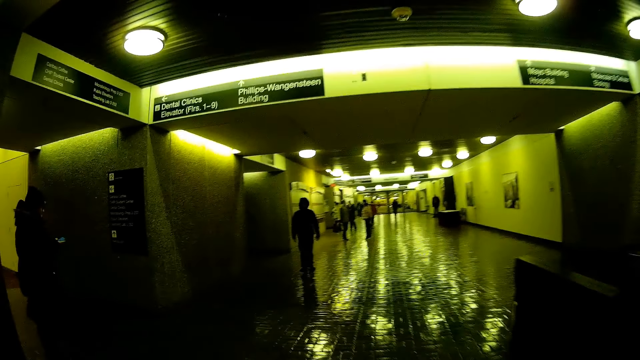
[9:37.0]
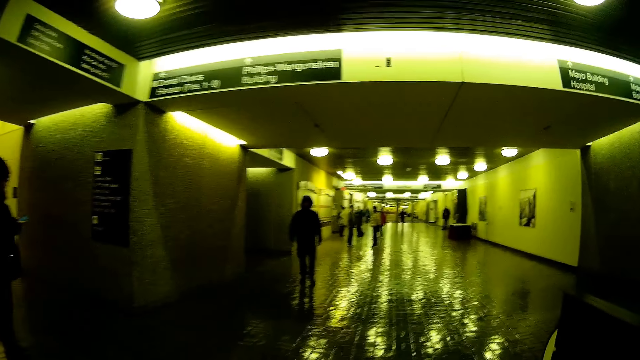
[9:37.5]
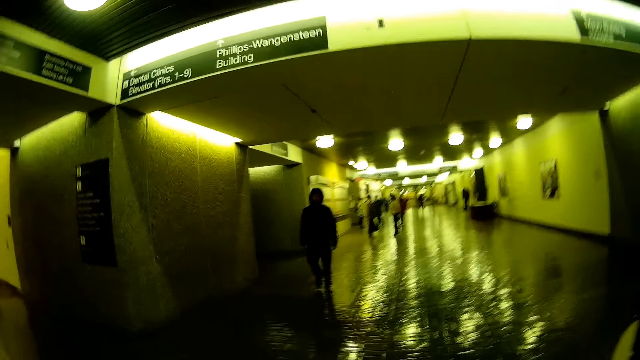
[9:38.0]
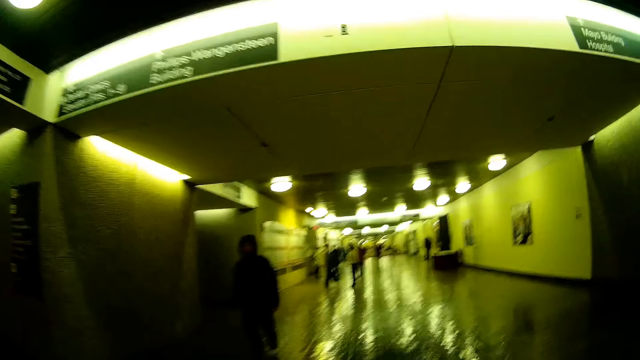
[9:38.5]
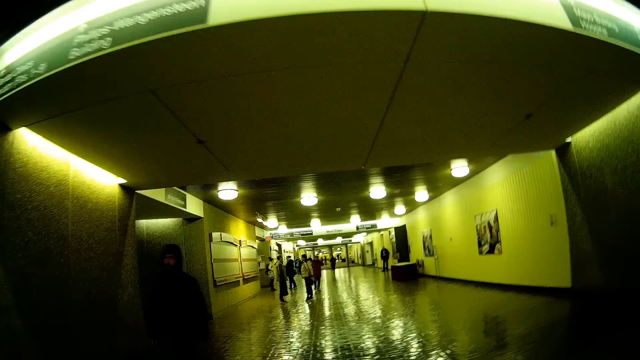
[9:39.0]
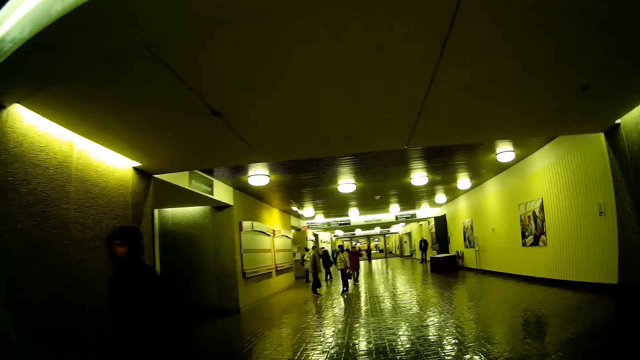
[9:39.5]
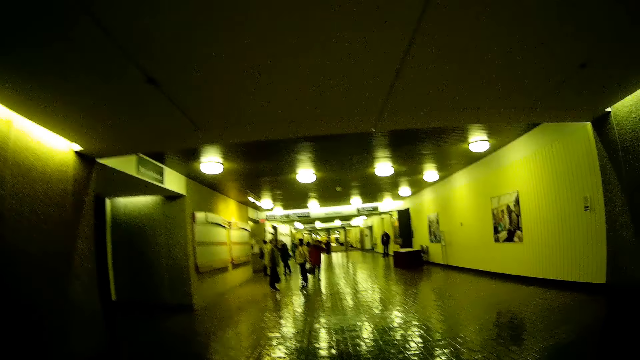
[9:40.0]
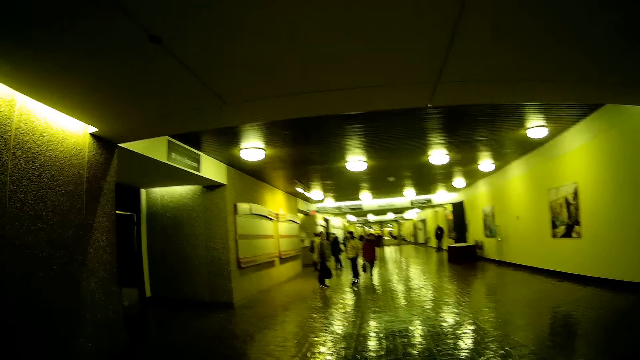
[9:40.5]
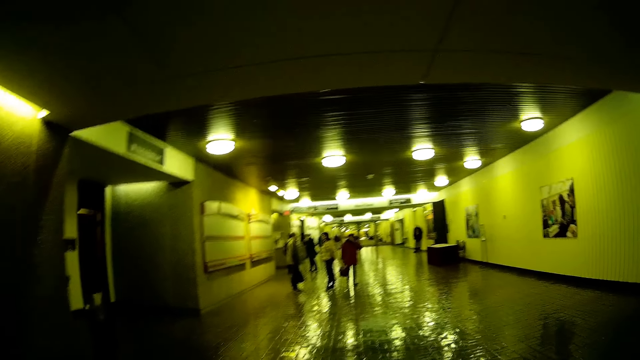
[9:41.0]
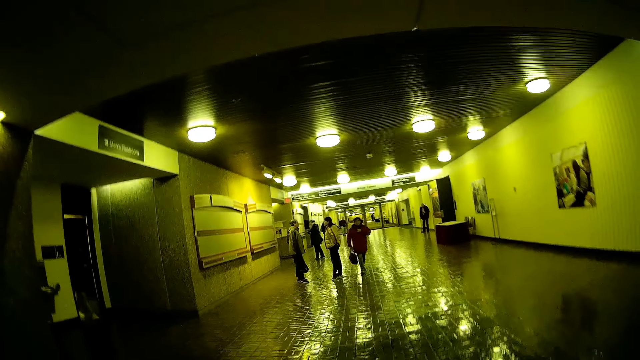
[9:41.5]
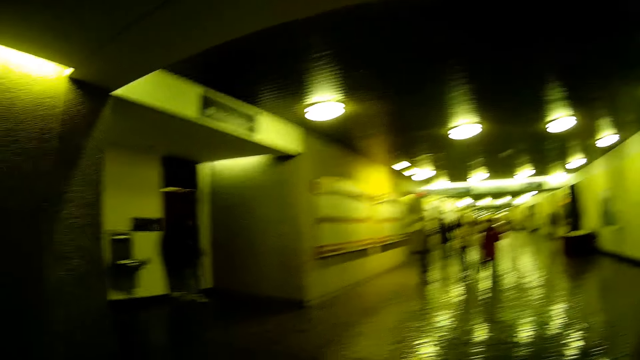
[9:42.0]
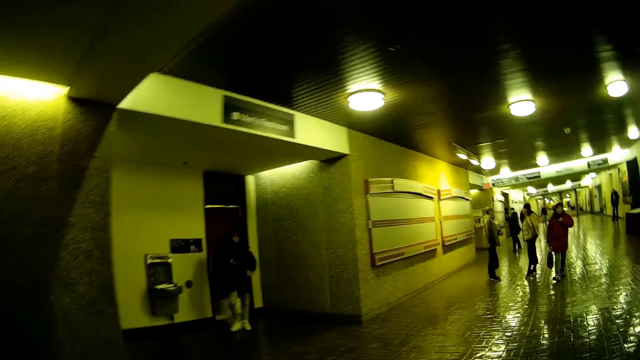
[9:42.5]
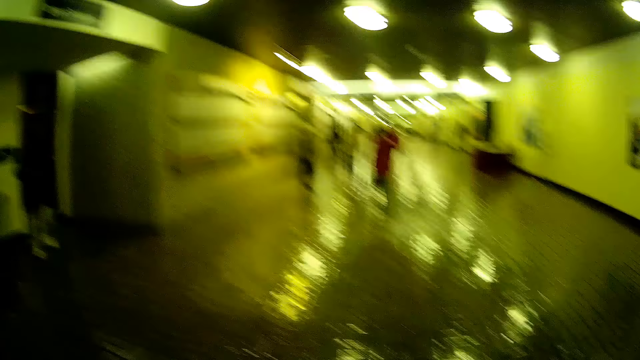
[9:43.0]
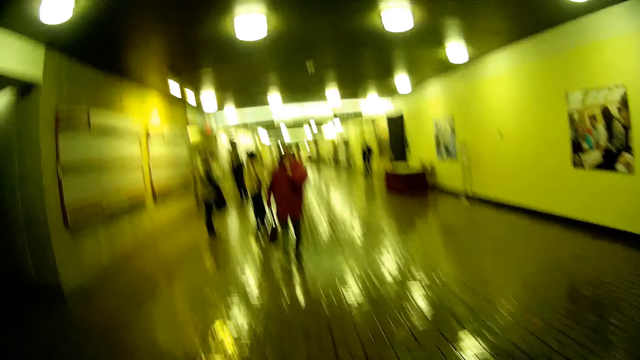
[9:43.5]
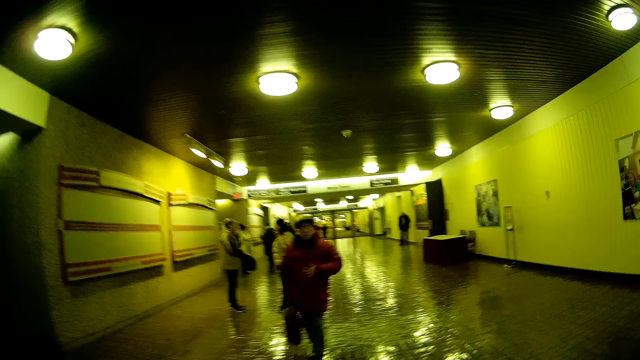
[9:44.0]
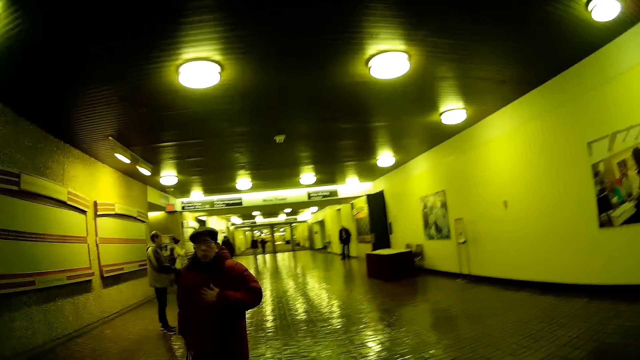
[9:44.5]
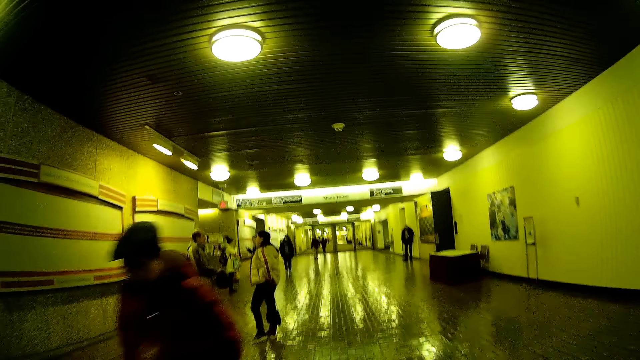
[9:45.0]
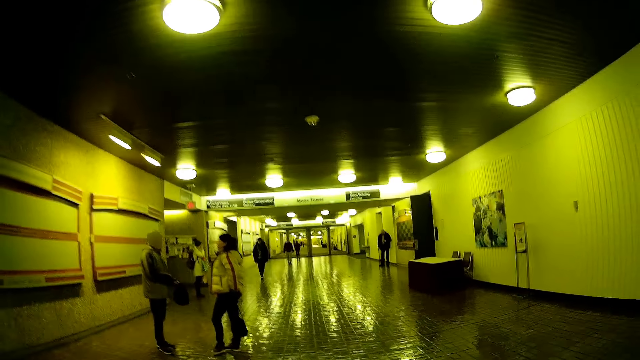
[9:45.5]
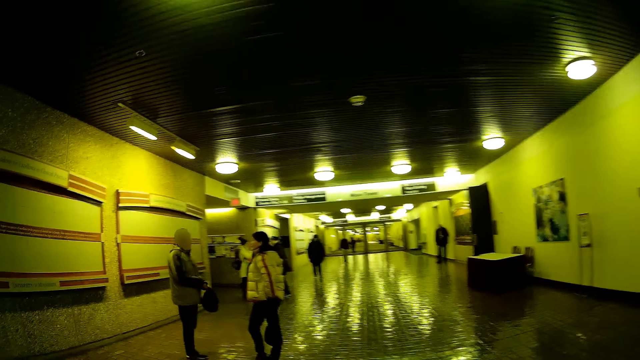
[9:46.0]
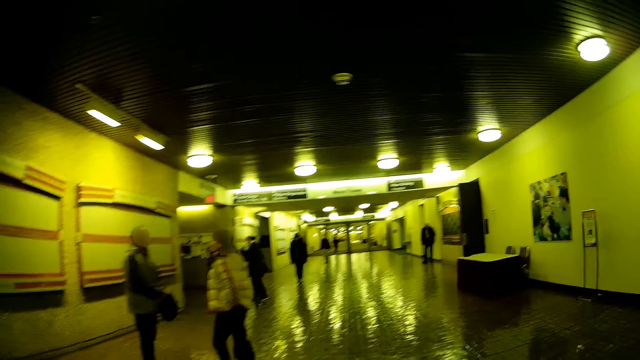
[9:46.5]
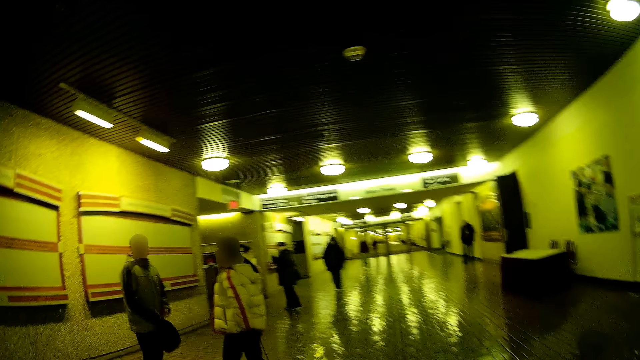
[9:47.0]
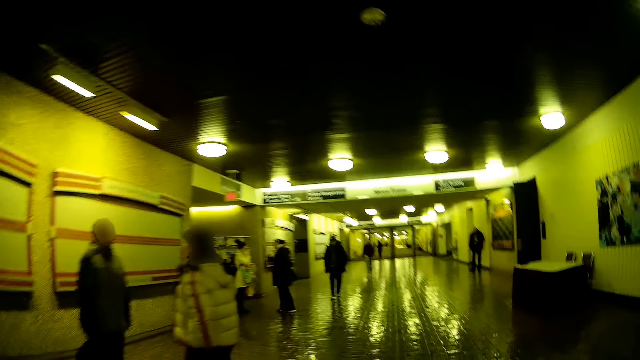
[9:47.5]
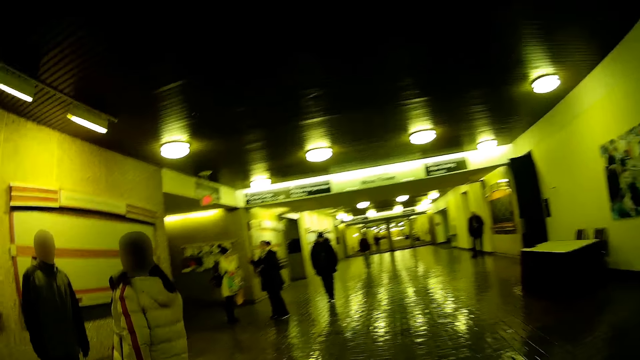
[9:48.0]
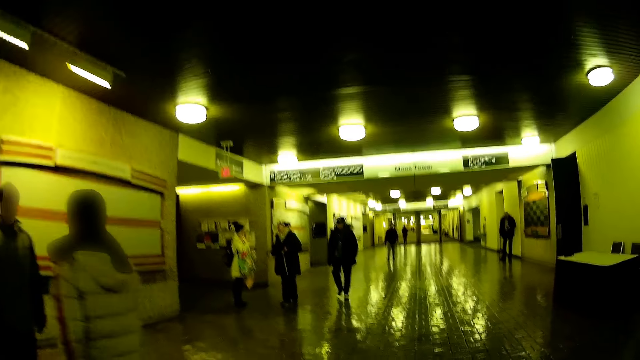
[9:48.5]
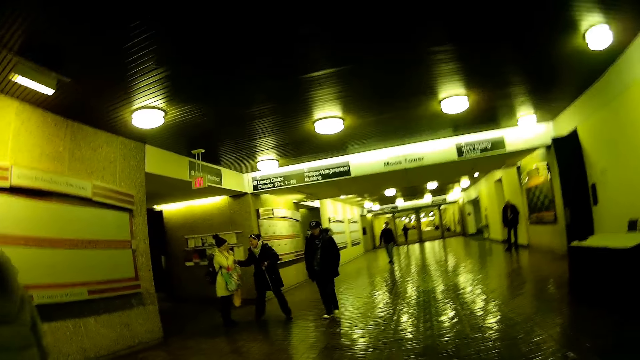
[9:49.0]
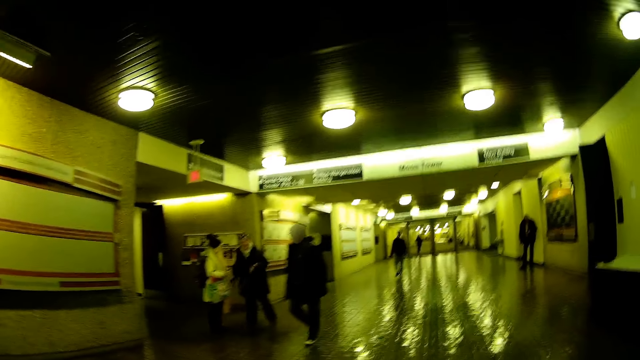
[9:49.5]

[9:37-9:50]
A man operates a phone with his right hand. Another man walks past the camera wearer. Another man walks past the camera wearer. Another man interacts with a woman.

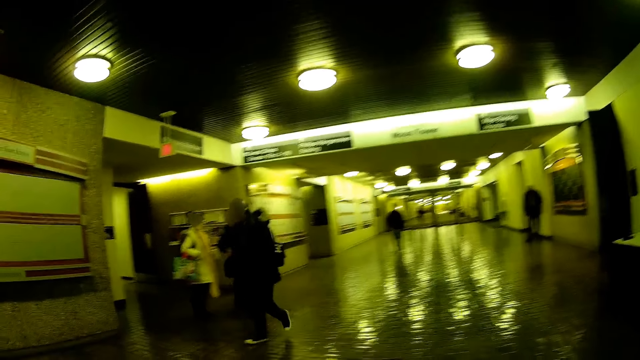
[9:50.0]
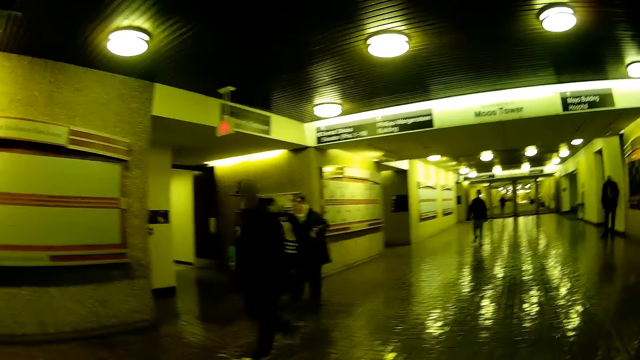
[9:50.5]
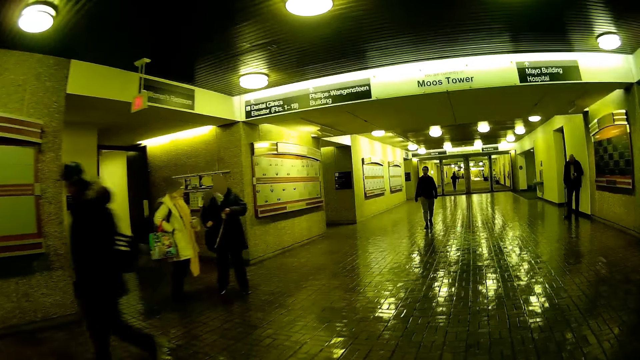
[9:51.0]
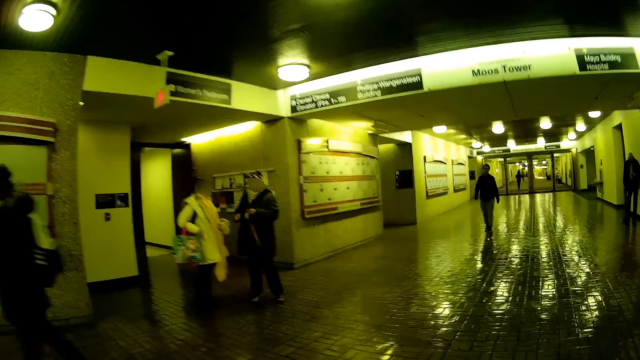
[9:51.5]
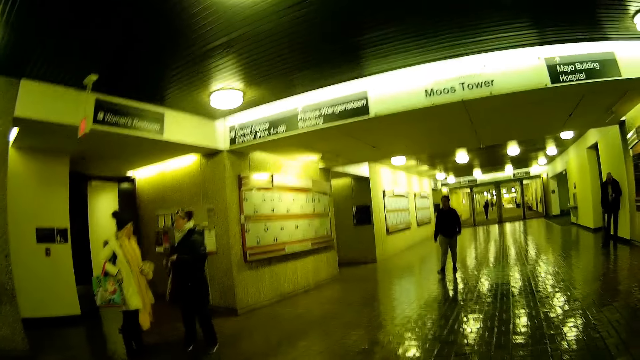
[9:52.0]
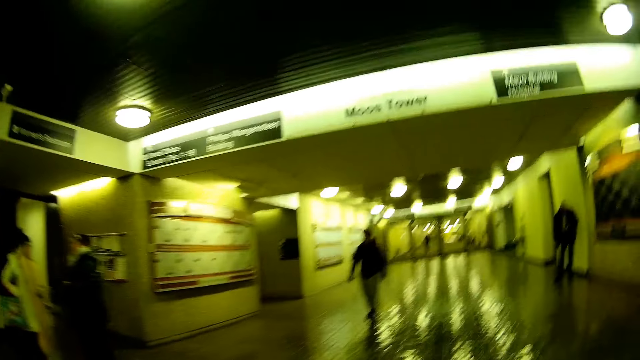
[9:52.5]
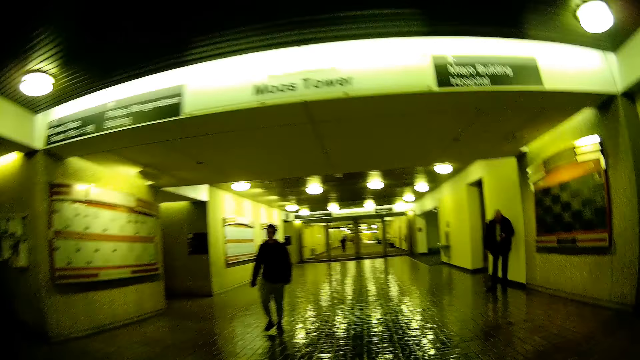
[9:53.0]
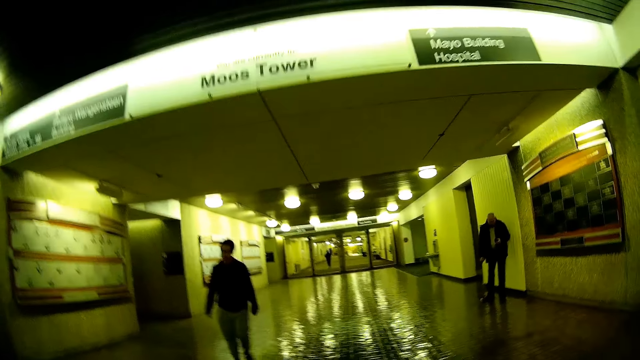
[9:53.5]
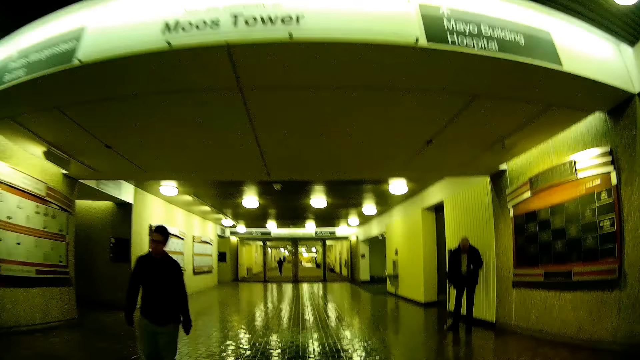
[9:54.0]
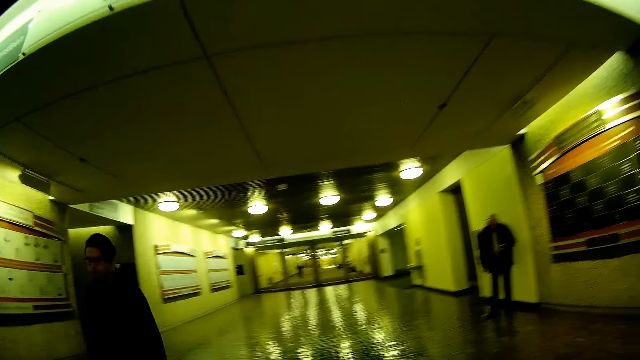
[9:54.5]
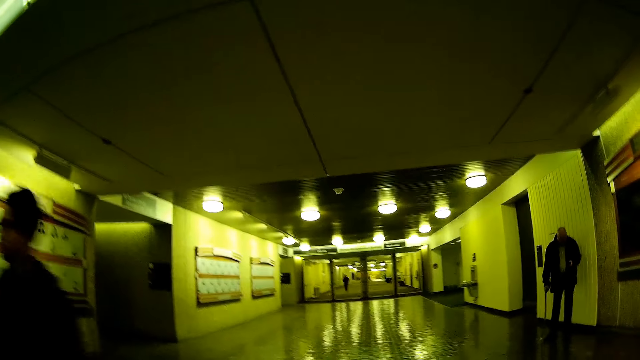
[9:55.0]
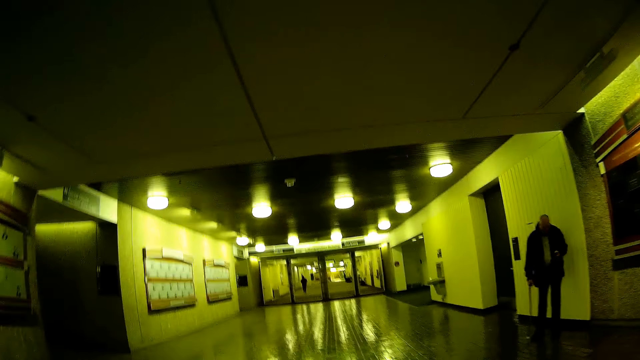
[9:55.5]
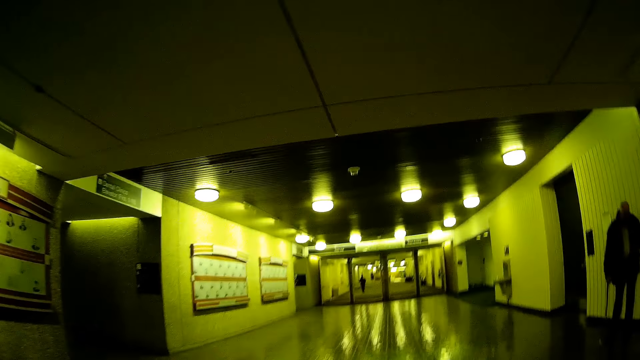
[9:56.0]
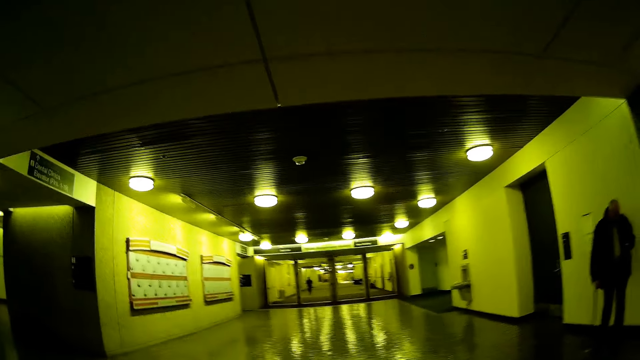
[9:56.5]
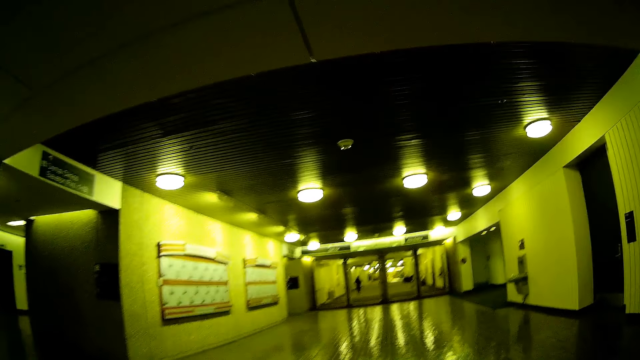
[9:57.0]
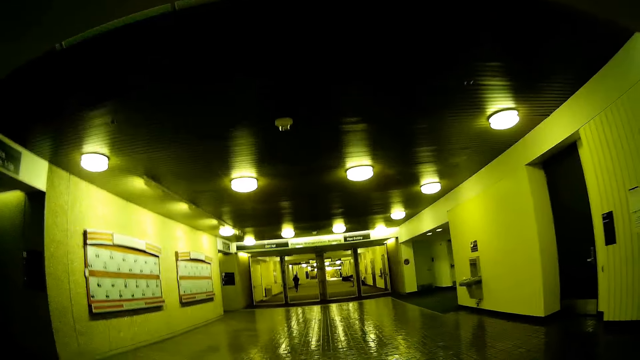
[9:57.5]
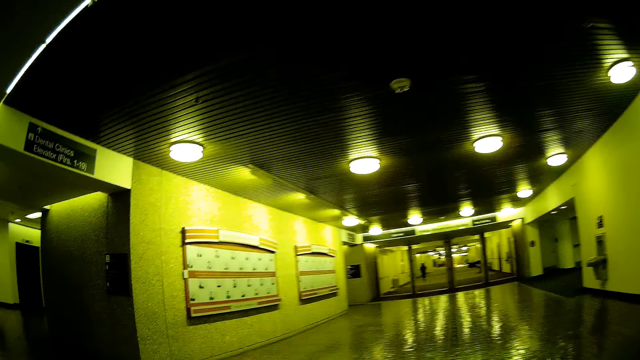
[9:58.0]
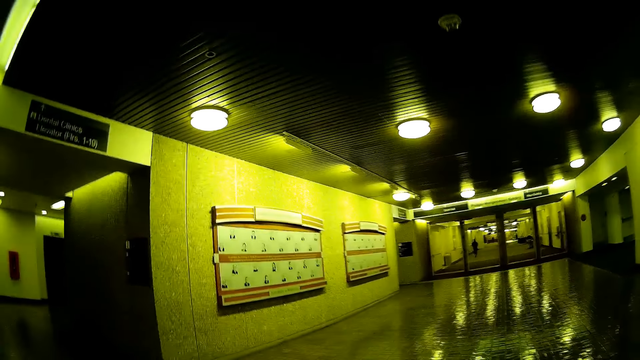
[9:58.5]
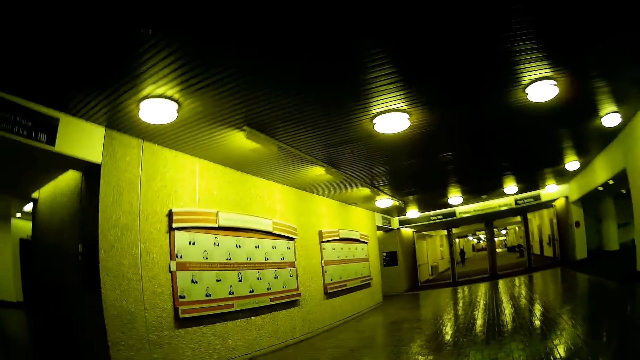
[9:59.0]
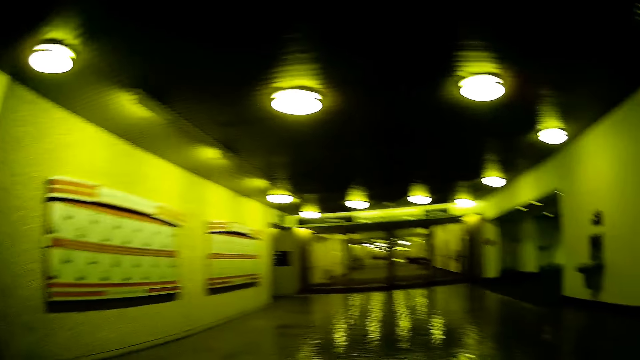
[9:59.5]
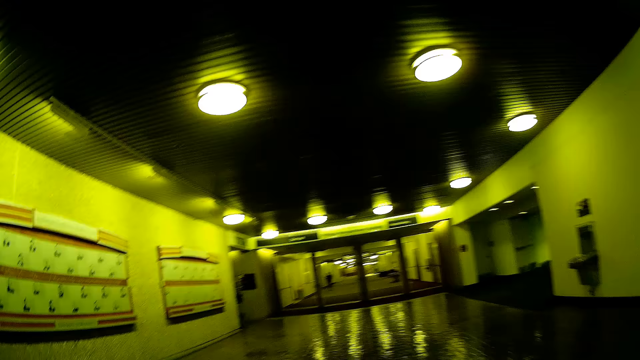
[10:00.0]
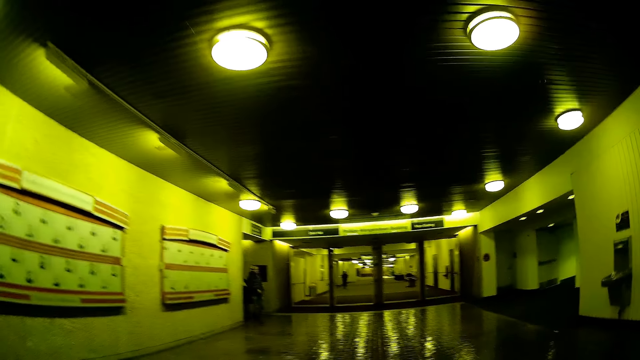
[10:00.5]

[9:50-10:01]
A man walks past the camera wearer. A woman interacts with another woman. Another man walks past the camera wearer.
